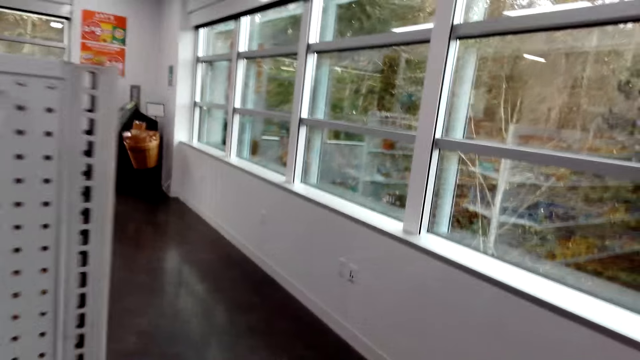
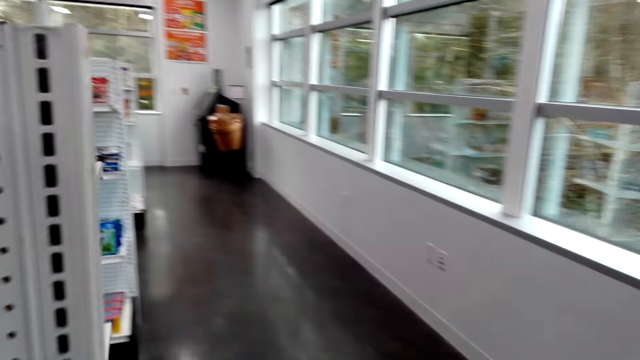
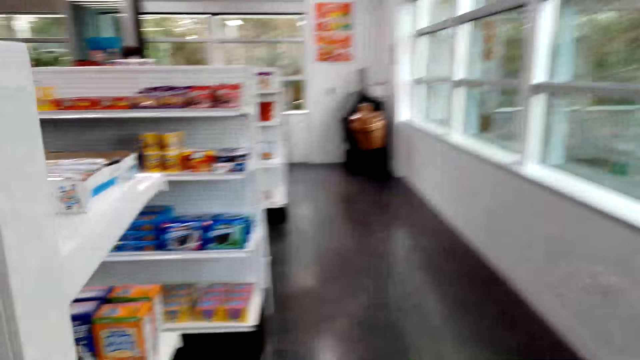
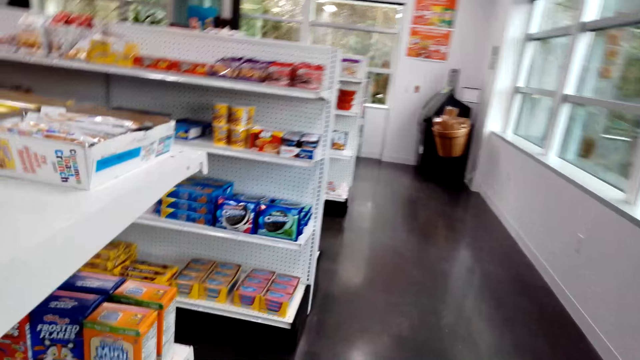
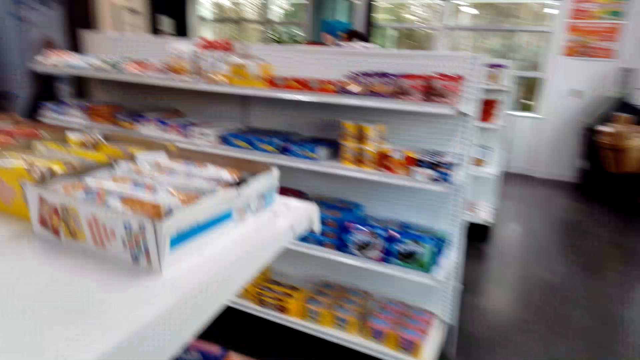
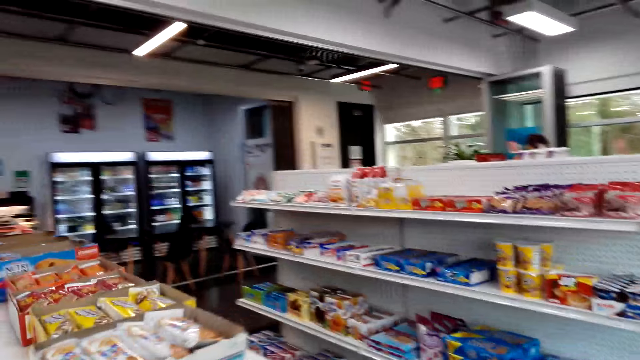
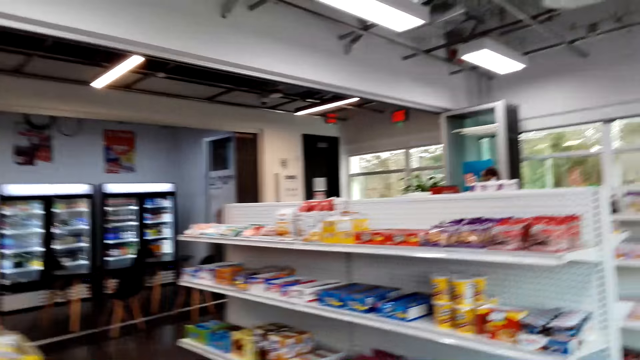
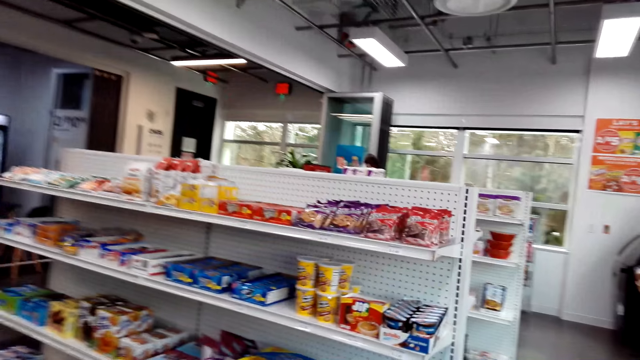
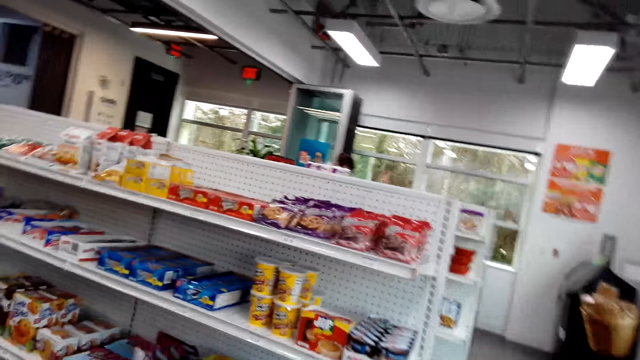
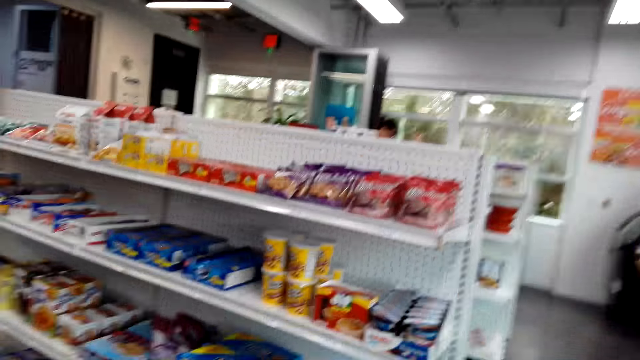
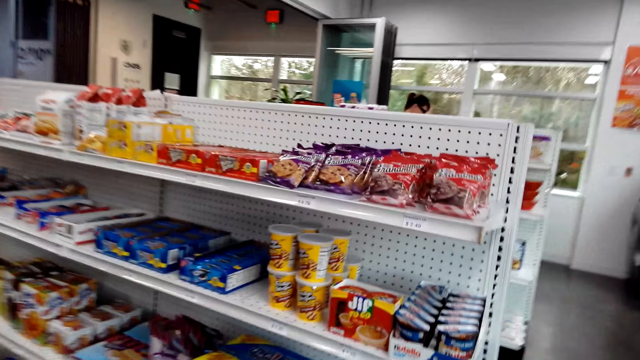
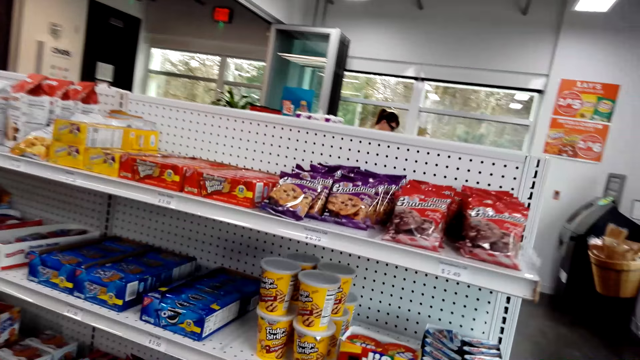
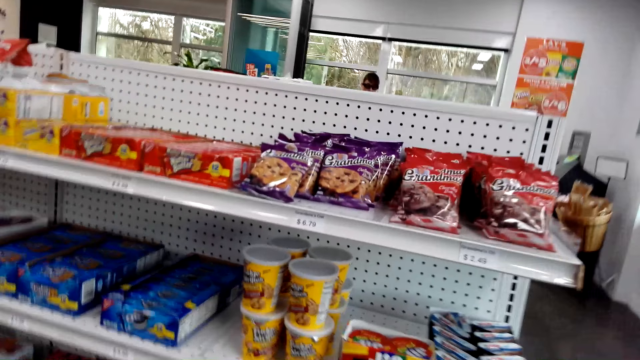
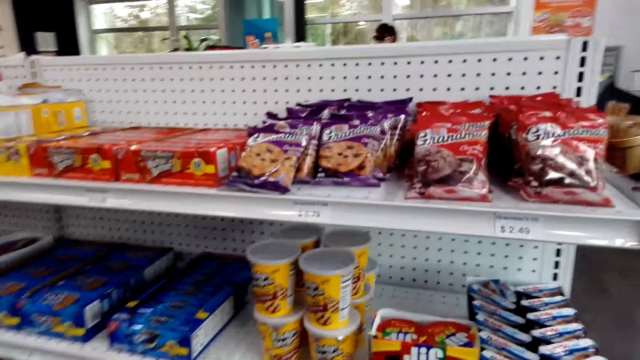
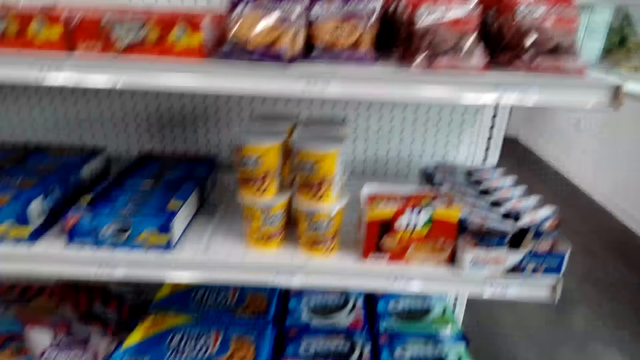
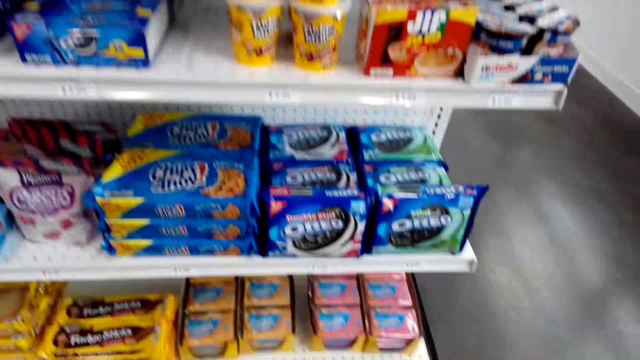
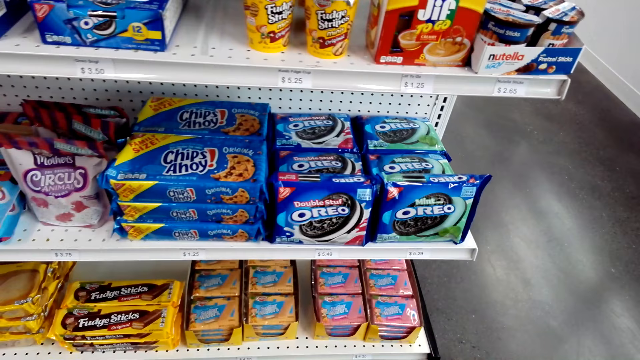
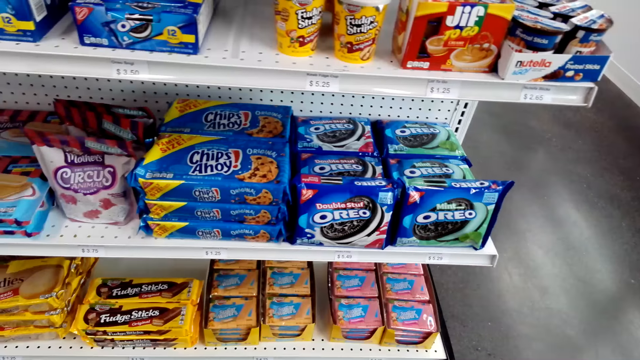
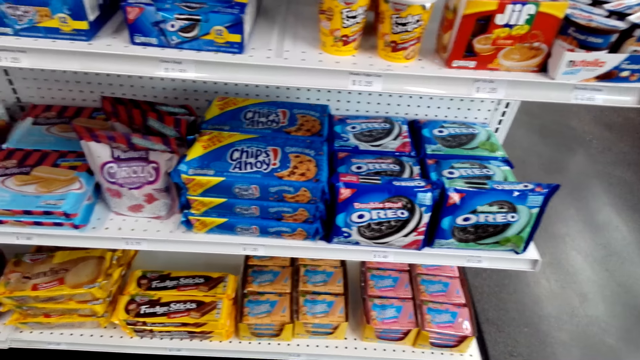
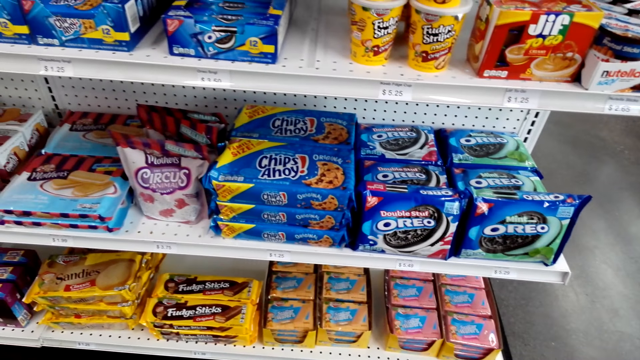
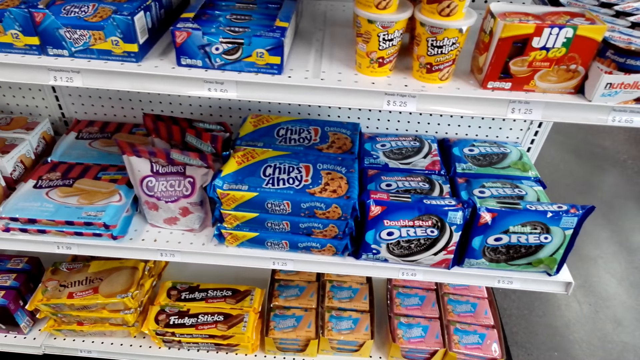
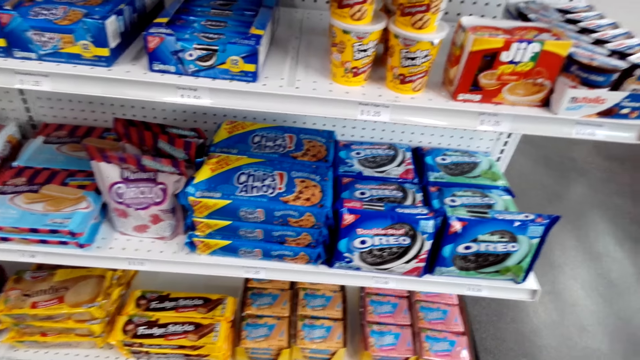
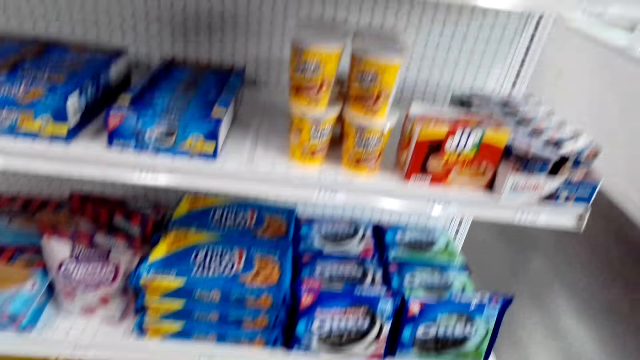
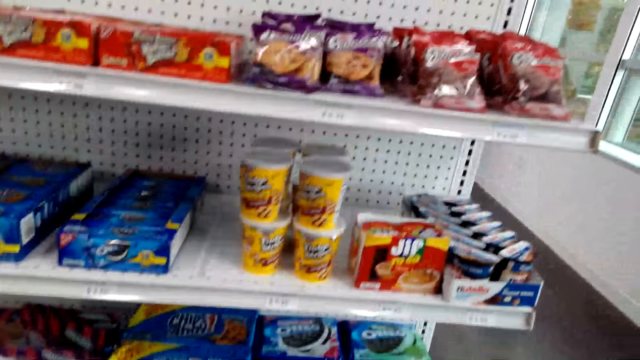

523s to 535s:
The camera wearer walks around the store.

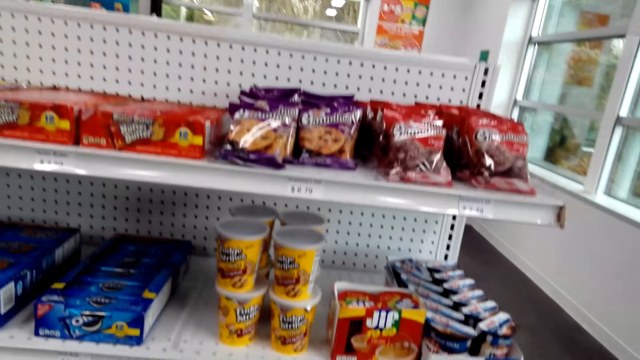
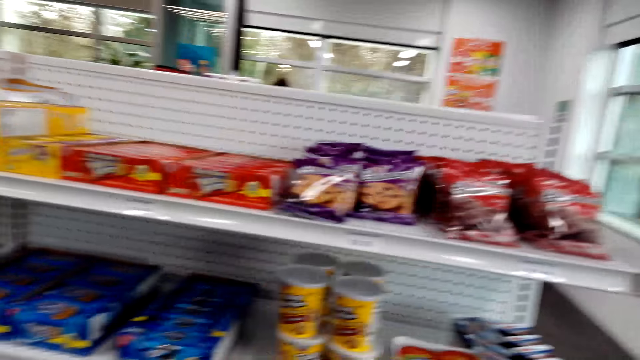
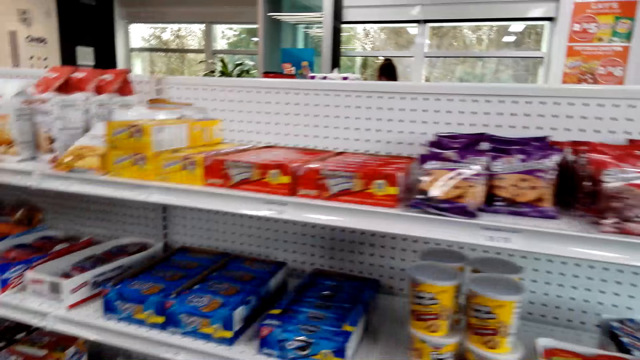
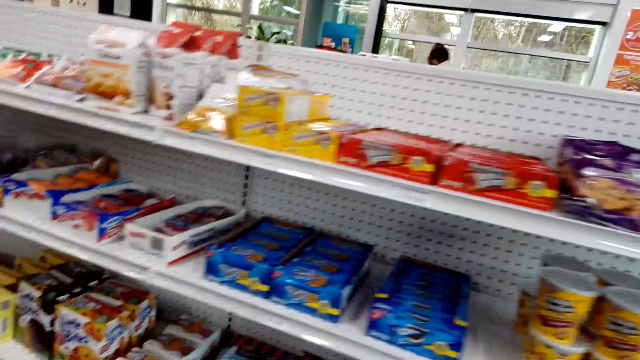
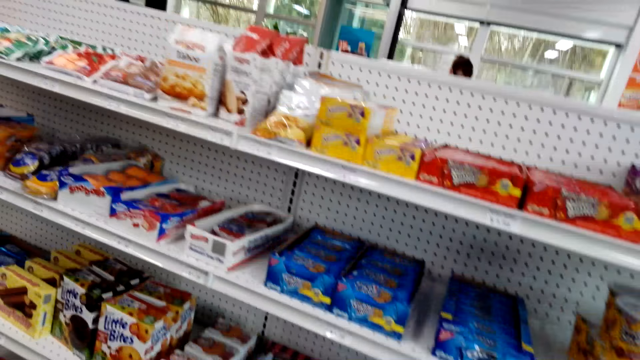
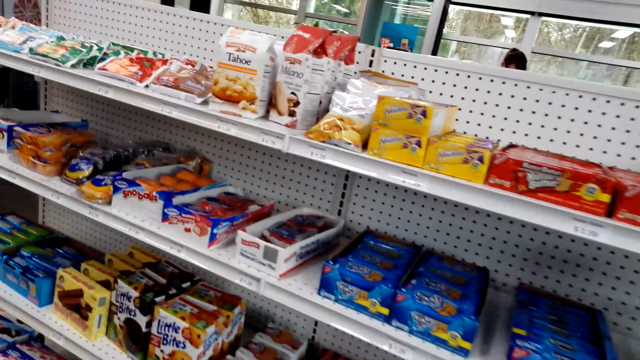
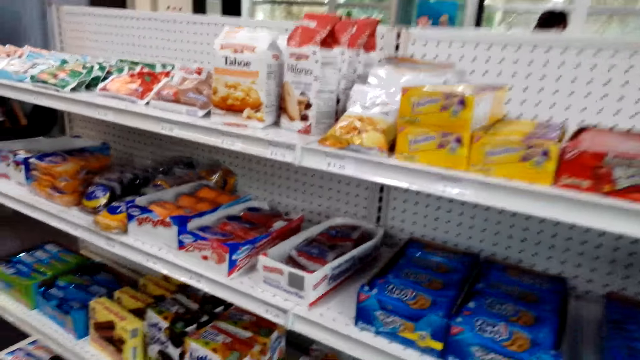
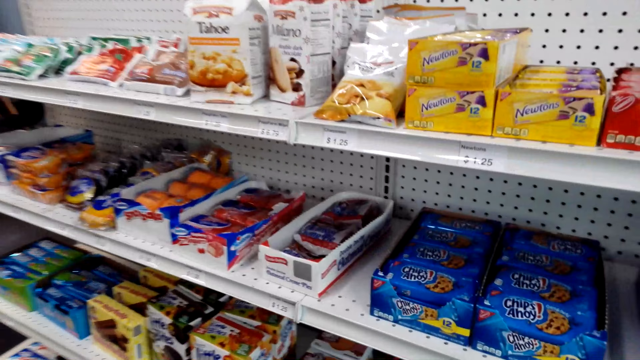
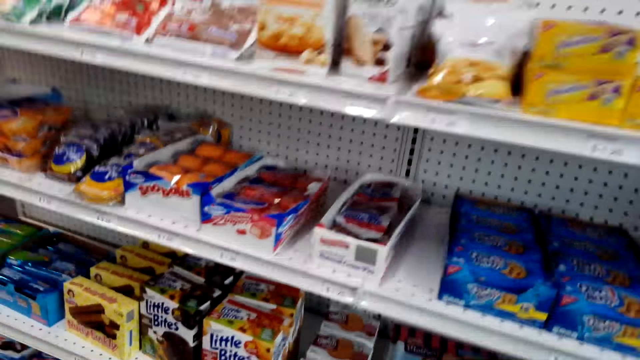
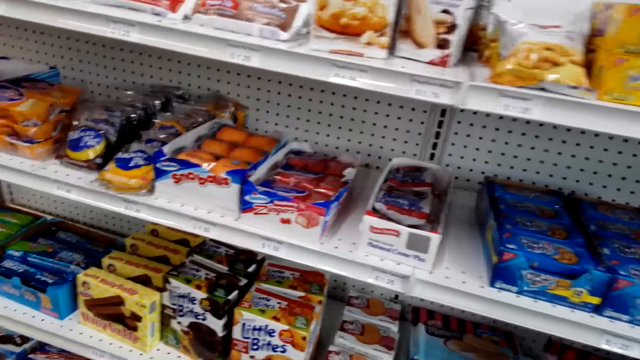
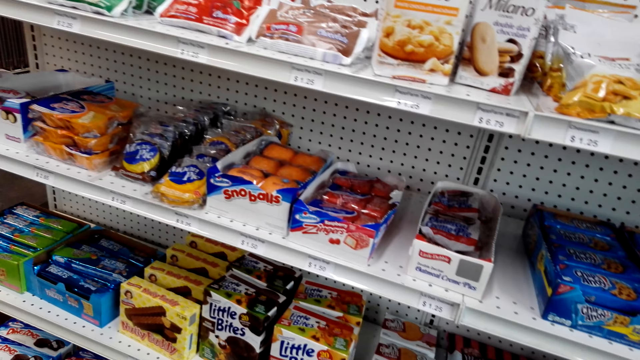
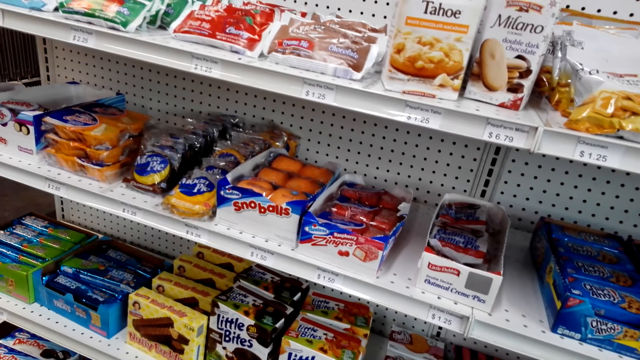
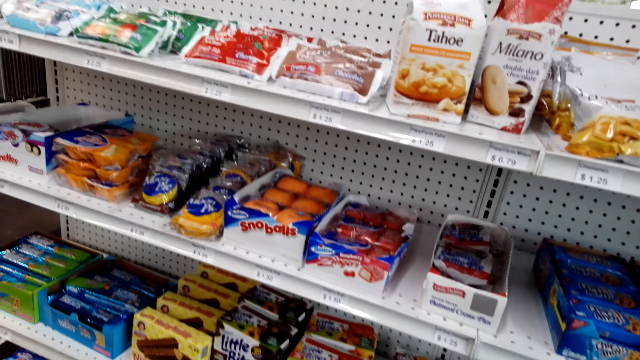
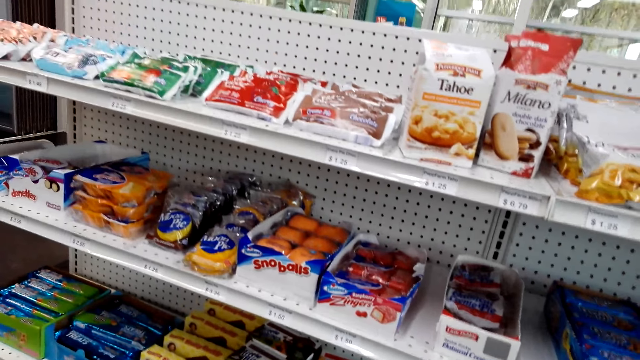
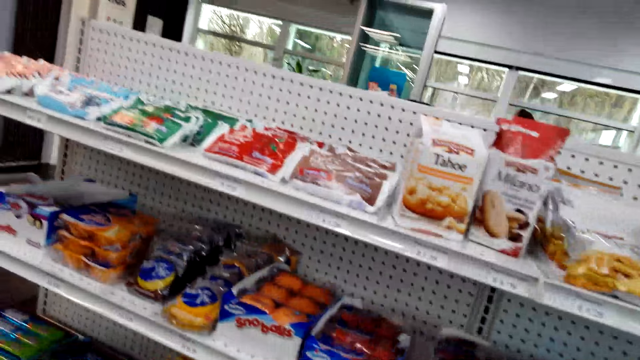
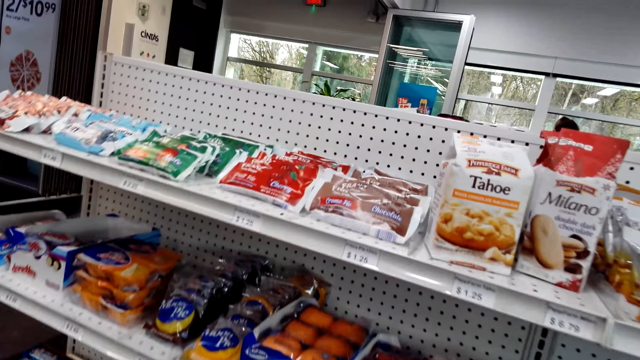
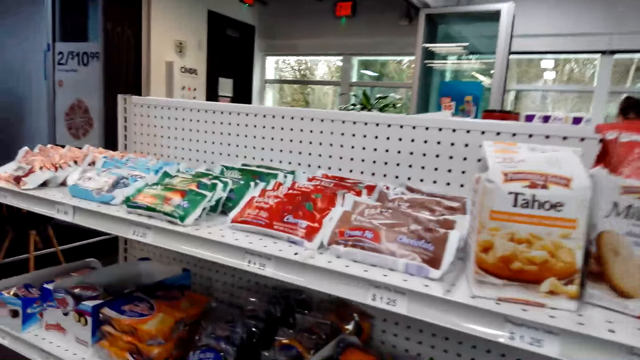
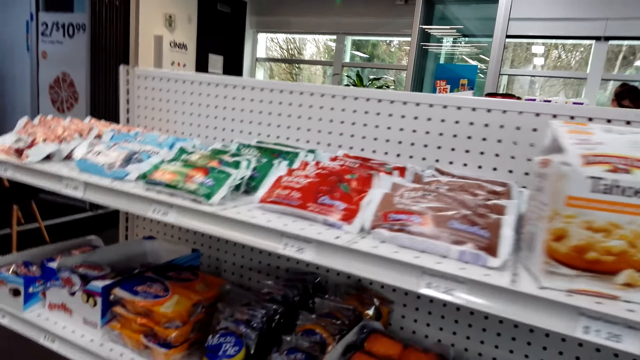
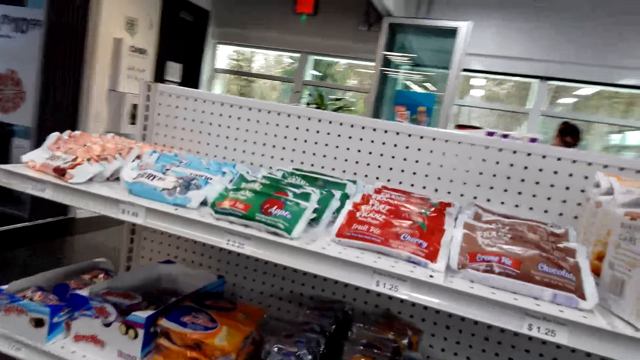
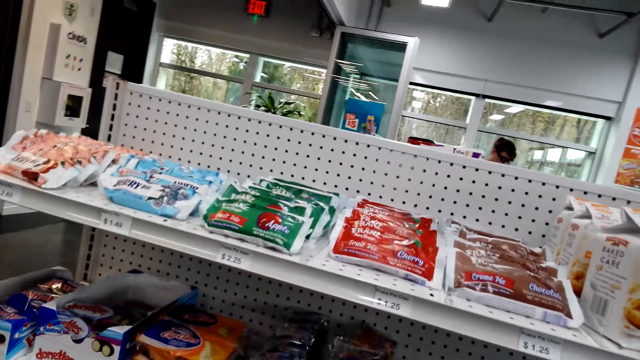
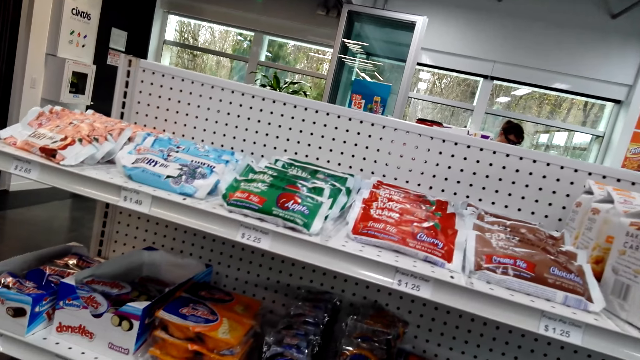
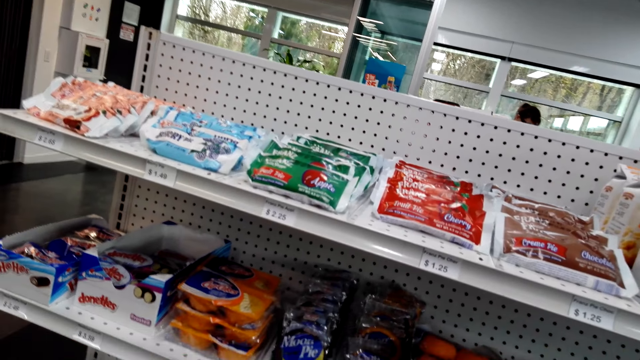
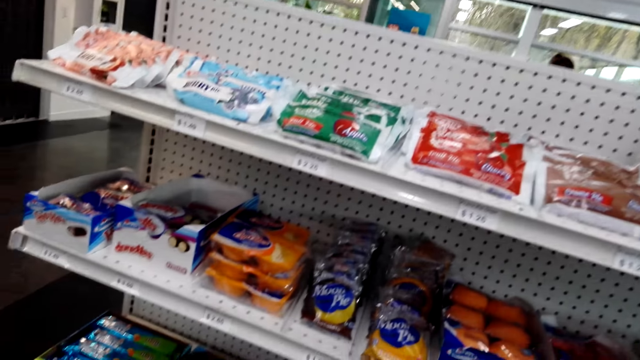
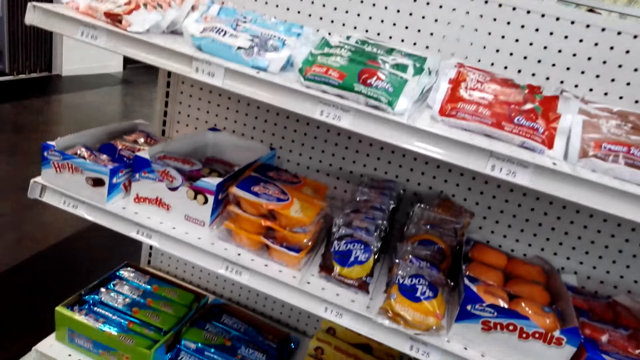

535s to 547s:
The camera wearer looks around.
